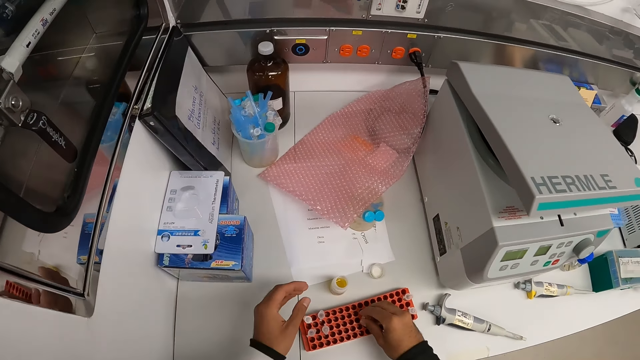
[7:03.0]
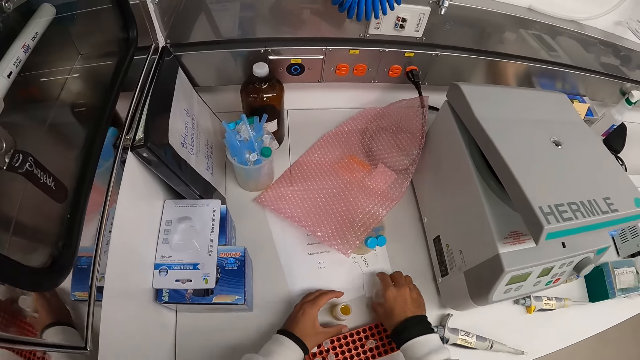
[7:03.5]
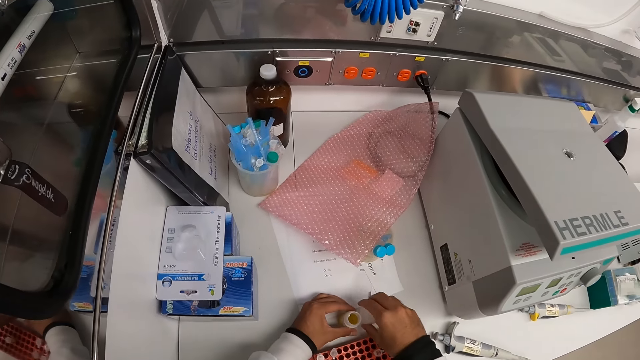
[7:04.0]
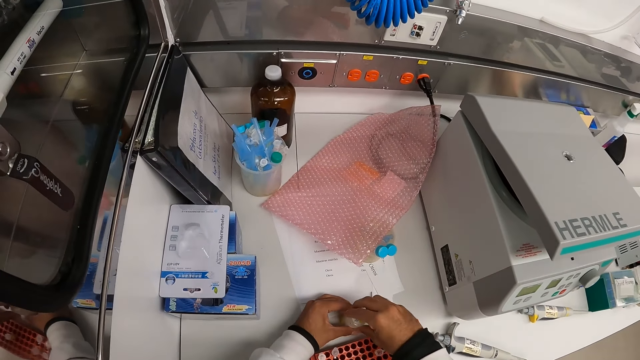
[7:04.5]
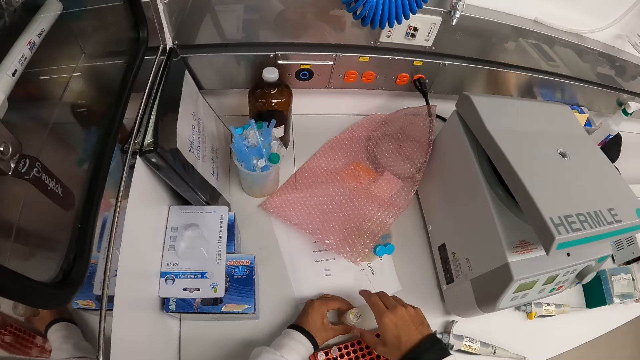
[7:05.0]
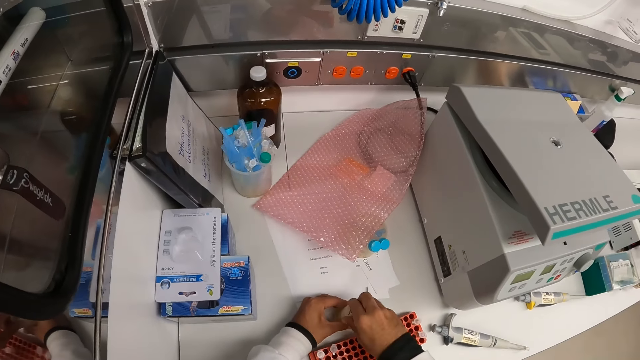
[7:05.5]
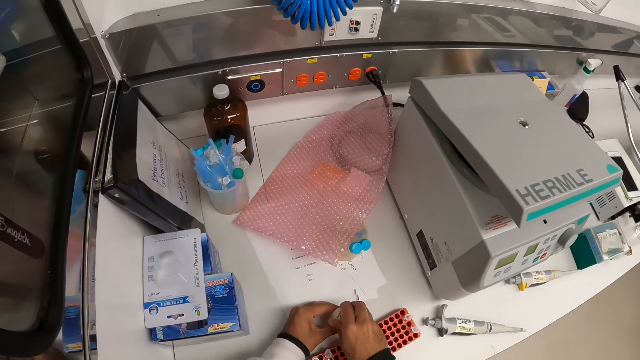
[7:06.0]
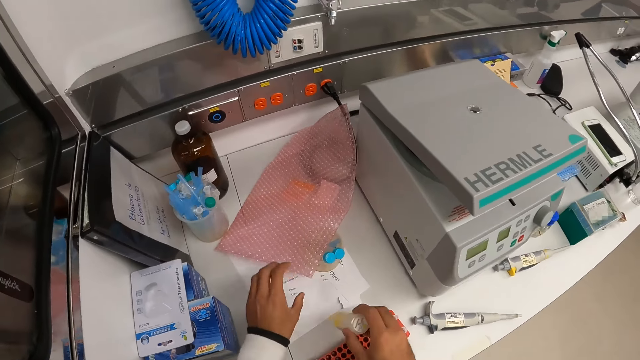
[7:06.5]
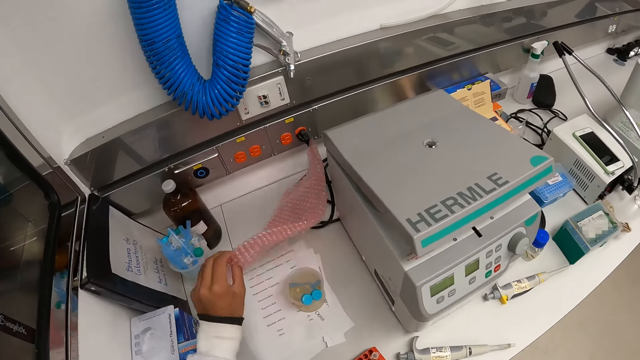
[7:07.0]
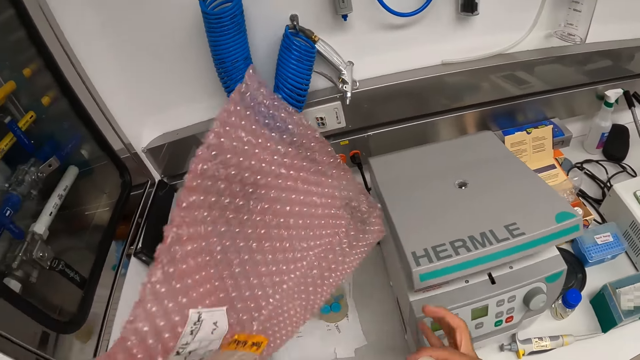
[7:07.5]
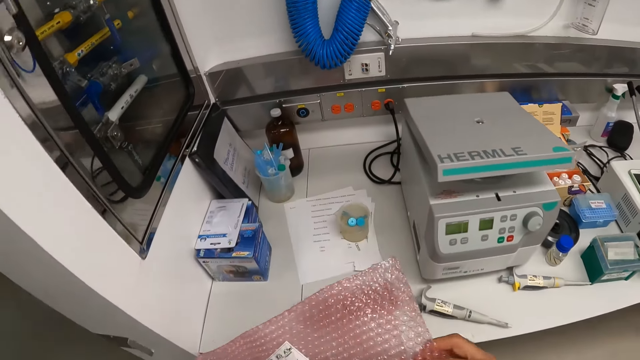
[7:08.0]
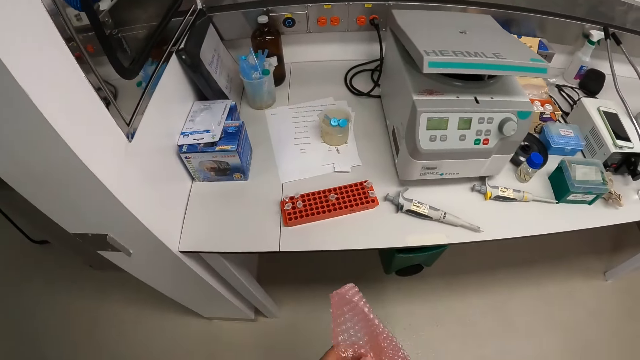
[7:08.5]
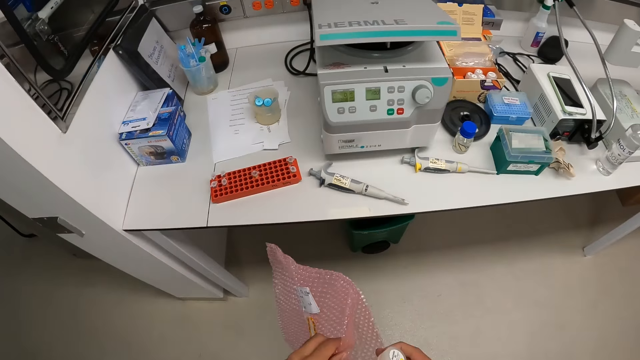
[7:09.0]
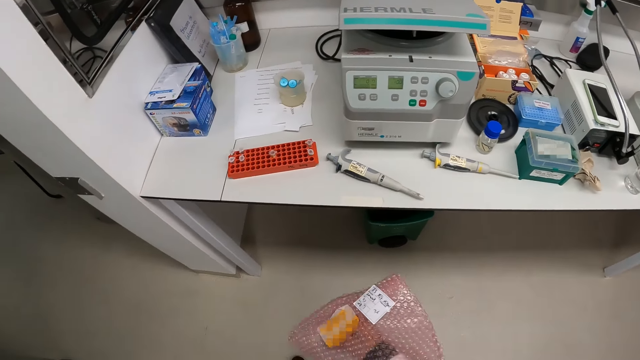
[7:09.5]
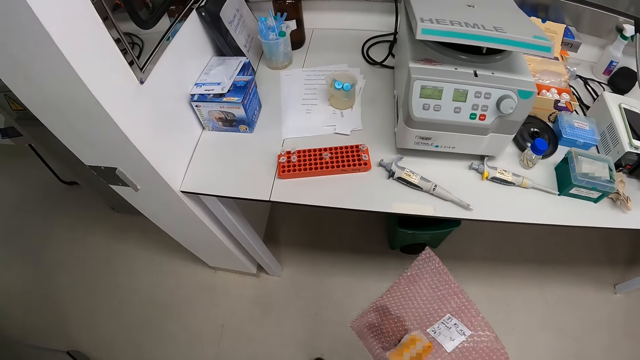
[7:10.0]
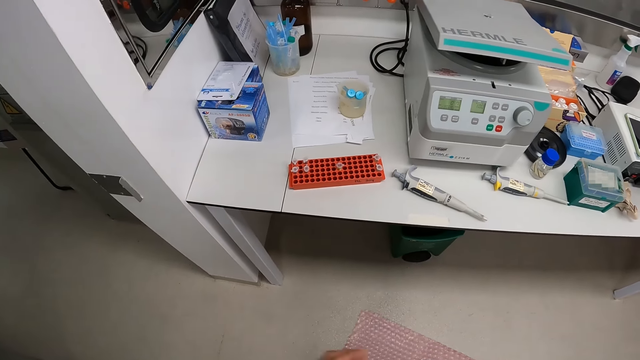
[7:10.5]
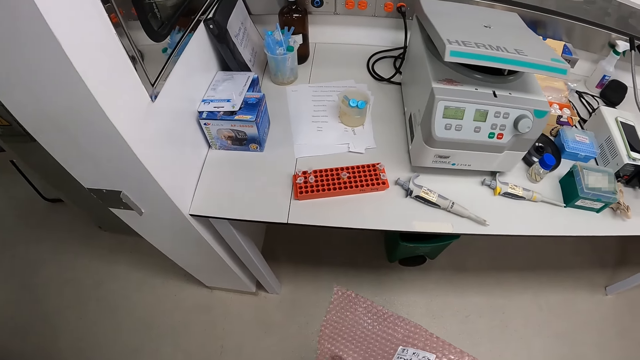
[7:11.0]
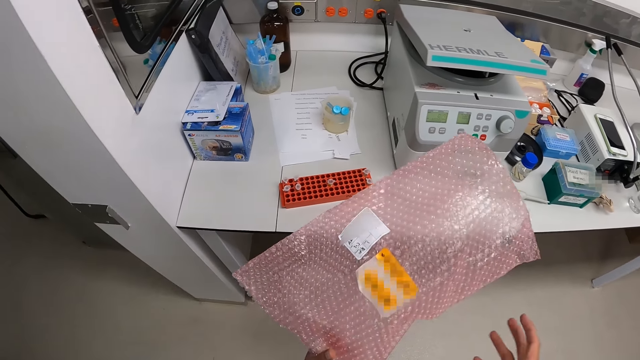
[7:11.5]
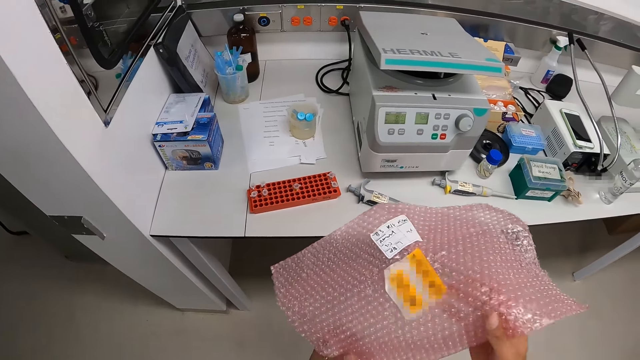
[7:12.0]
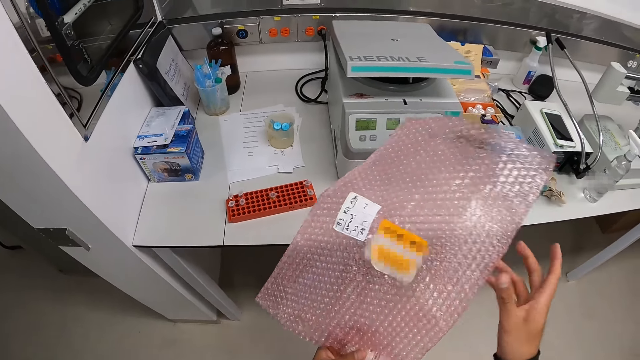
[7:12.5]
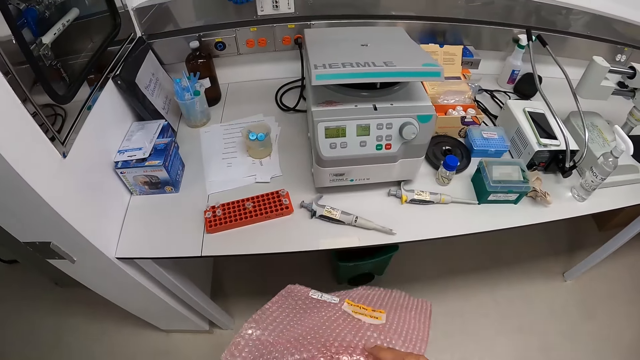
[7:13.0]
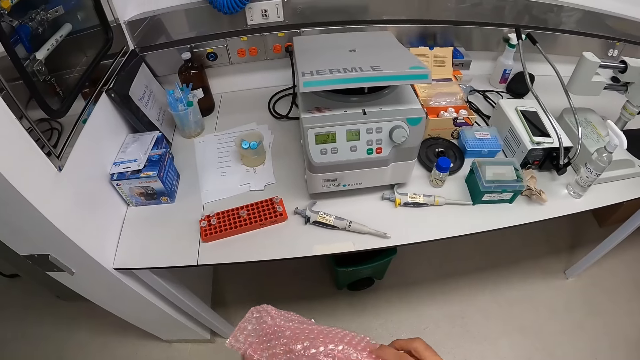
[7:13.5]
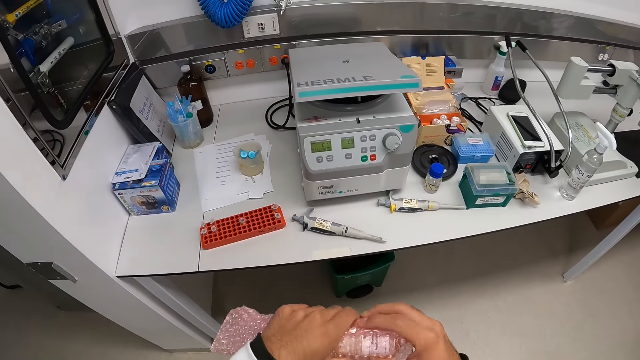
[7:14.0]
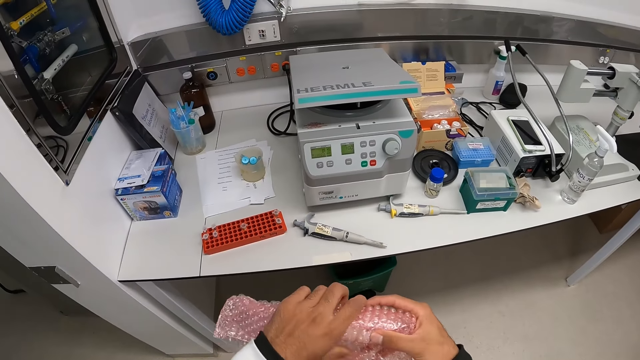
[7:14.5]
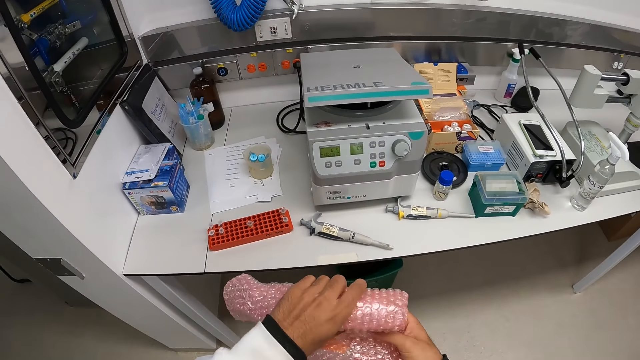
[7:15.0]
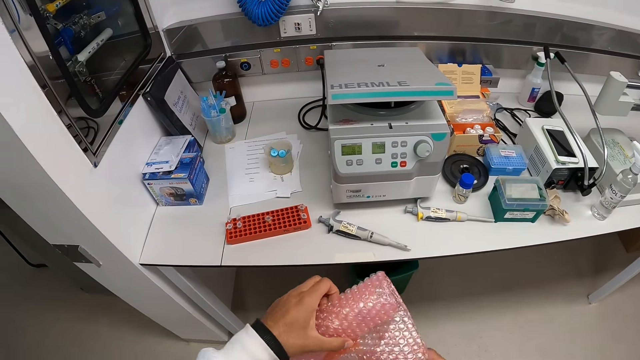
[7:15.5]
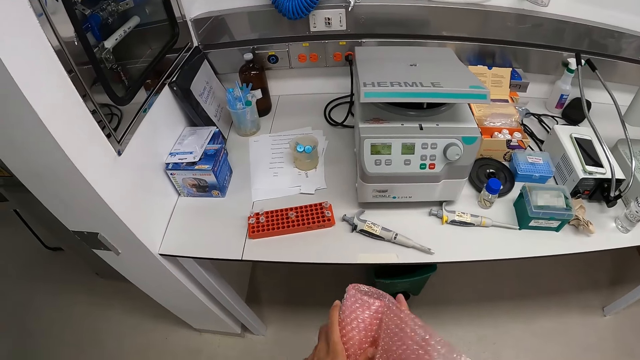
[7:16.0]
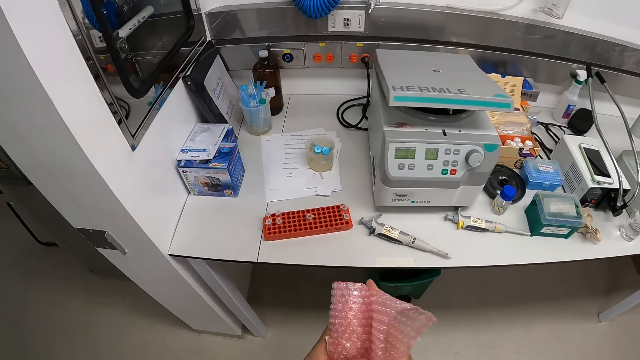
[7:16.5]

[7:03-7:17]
The camera wearer moves both hands. He picks up the cap of the small bottle from the table with his right hand. He places his left hand on the small bottle on the table. He closes the small bottle in his left hand with the cap in his right hand. He removes the small bottle from the table with his right hand. He picks up a bubble wrap or paper from the table with his left hand. He places his right hand on the bubble wrap. He lifts the paper and moves the paper. He places the small bottle in his right hand into the bubble wrap in his left hand. He opens the paper. He folds the bubble wrap up with both hands. He stretches the paper.

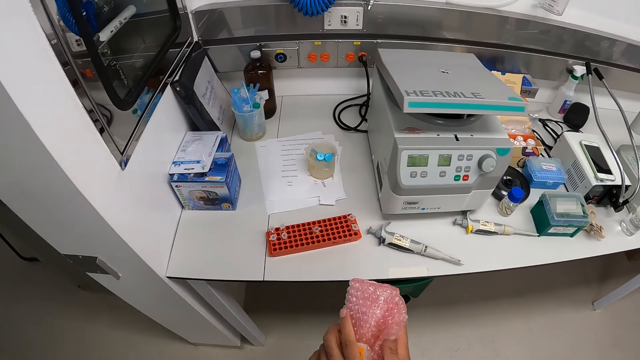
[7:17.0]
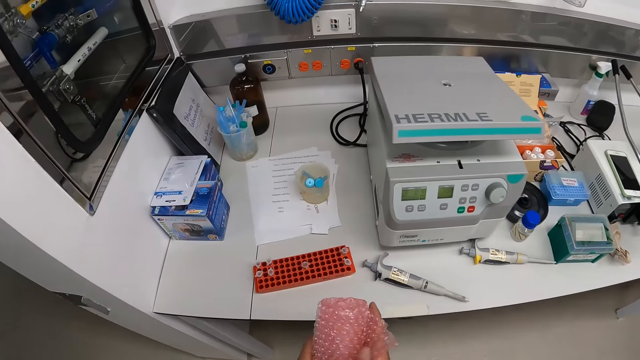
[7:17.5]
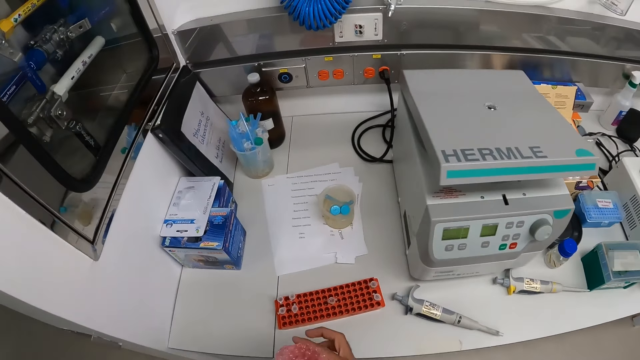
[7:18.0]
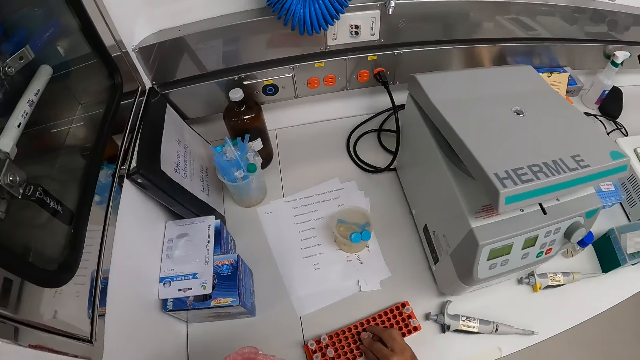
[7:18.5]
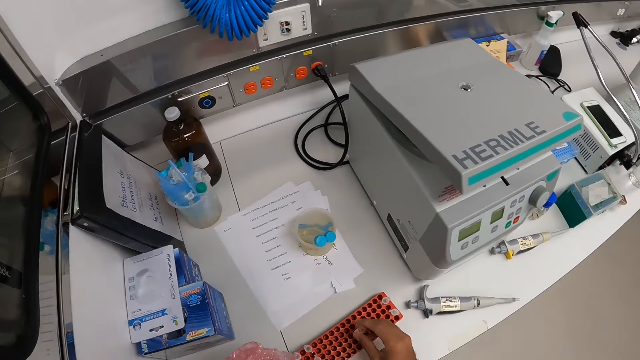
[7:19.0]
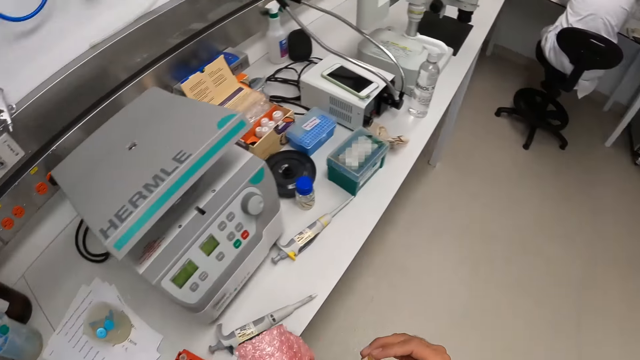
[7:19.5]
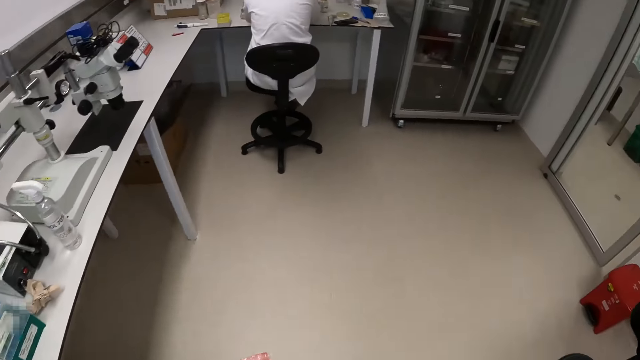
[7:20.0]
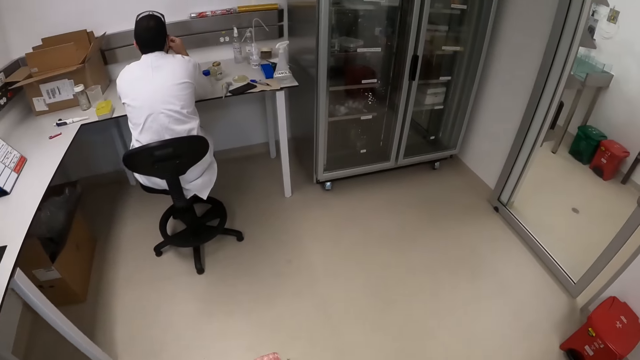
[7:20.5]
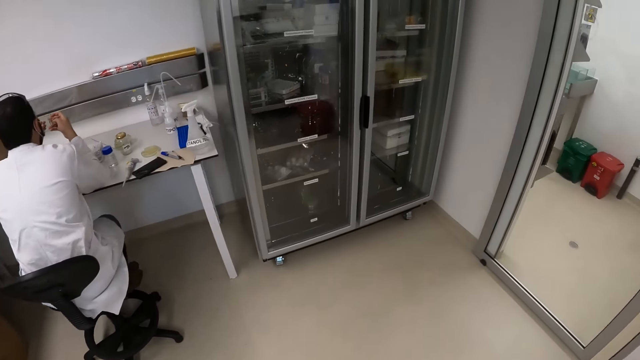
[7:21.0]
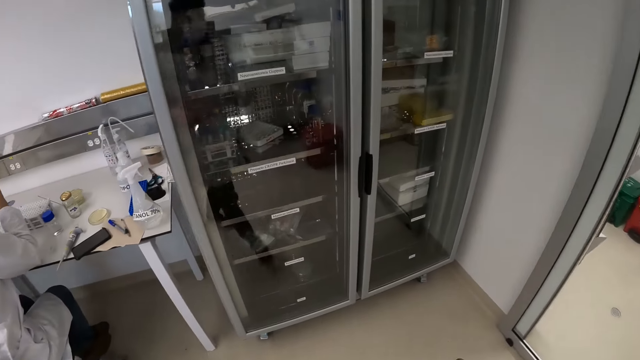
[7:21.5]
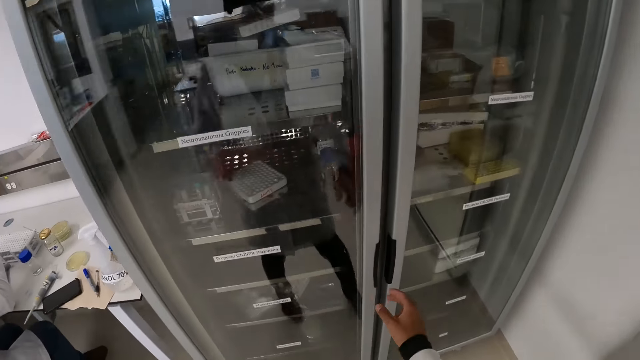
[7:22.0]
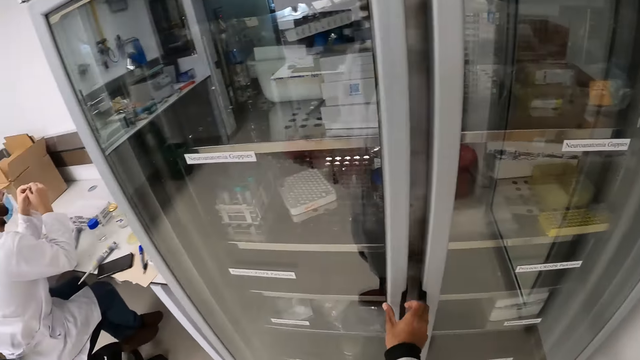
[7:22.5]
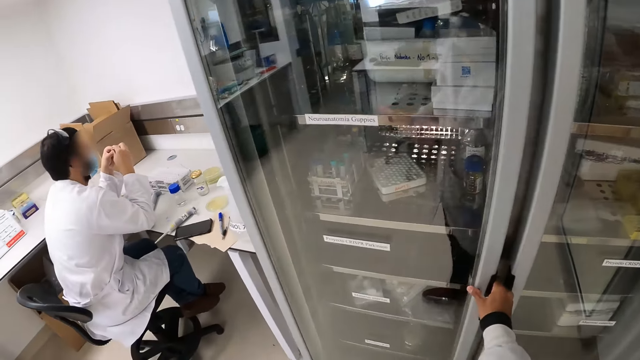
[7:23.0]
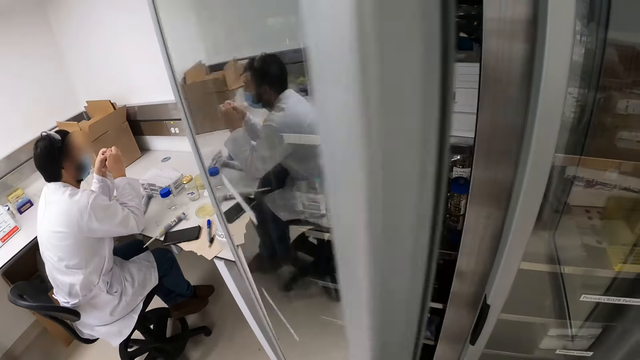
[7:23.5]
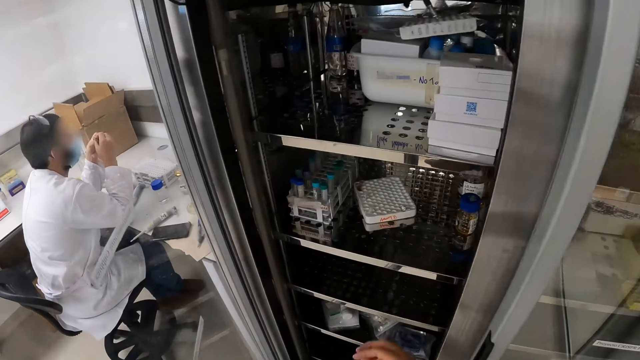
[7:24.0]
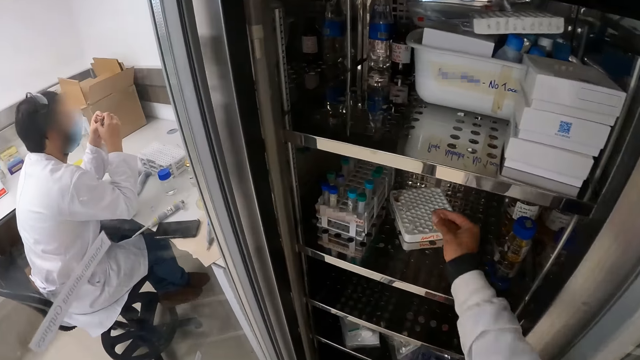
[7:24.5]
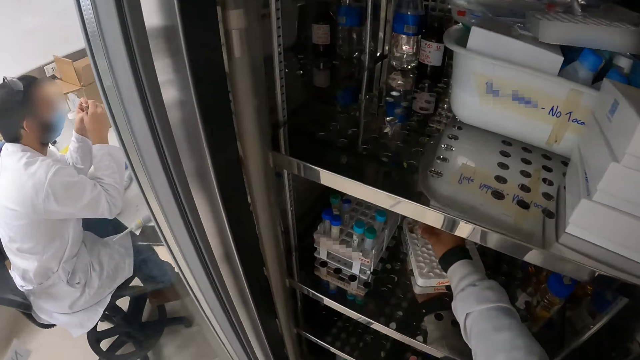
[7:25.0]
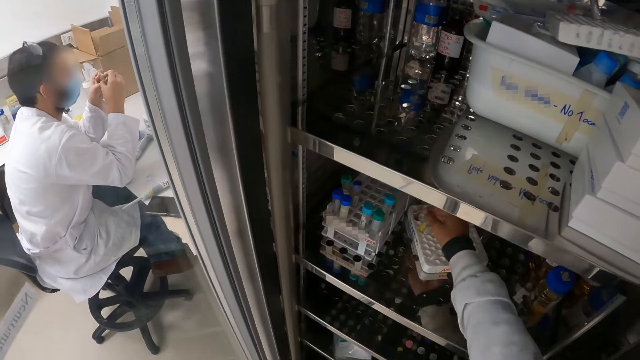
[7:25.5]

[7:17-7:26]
The camera wearer picks up a microtube or bottle from the rack with his right hand. He moves the paper. He walks toward a fridge. A man sits on a chair close to the table. The camera wearer opens the fridge with his right hand. He moves the bottle. He places the microtube in his right hand in a rack in the fridge.
